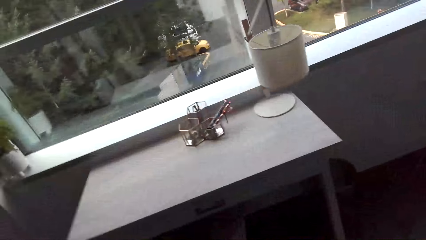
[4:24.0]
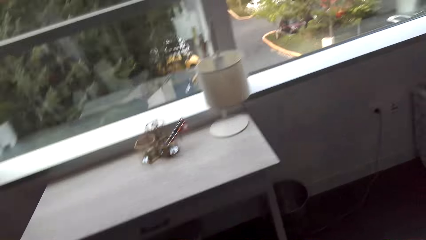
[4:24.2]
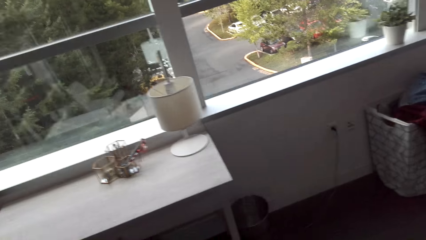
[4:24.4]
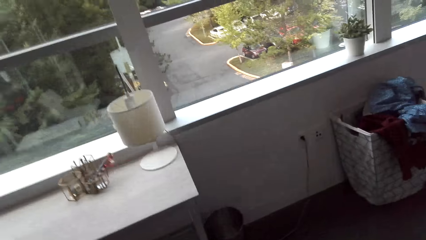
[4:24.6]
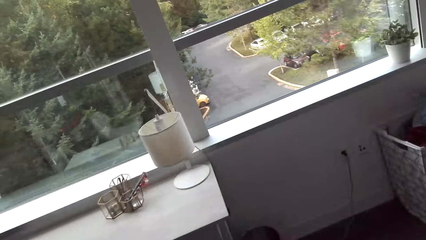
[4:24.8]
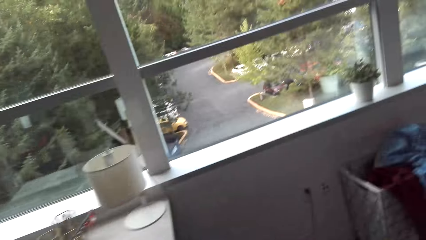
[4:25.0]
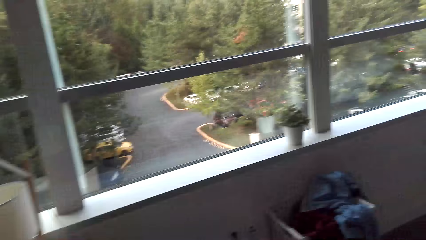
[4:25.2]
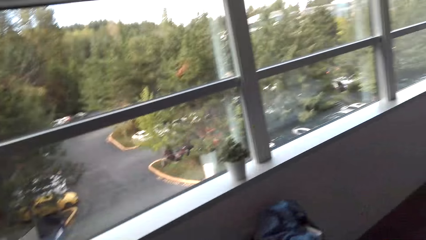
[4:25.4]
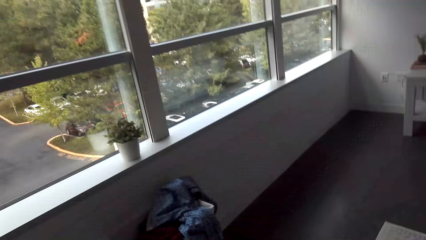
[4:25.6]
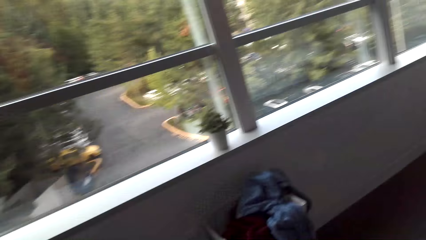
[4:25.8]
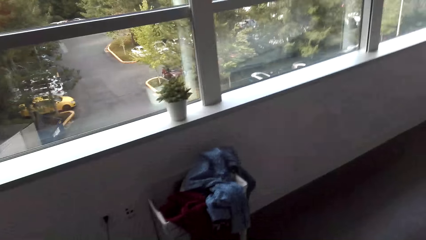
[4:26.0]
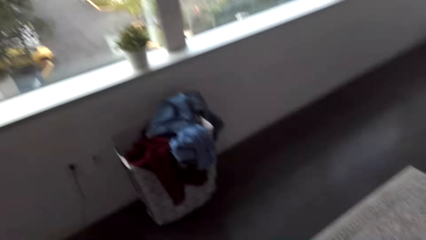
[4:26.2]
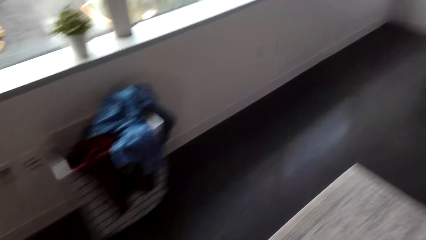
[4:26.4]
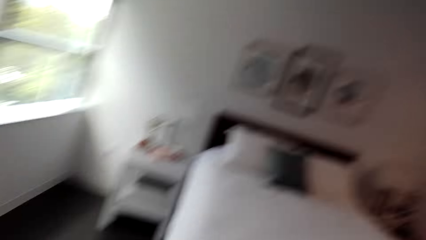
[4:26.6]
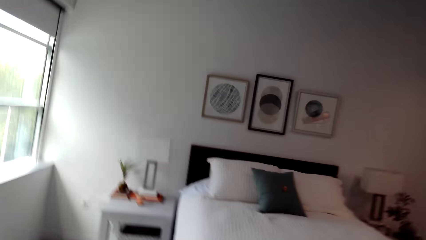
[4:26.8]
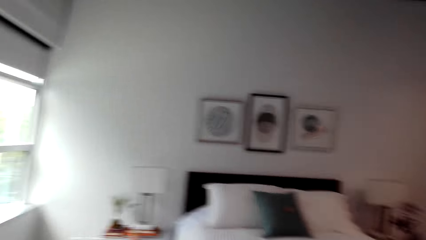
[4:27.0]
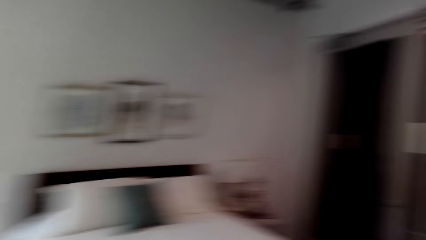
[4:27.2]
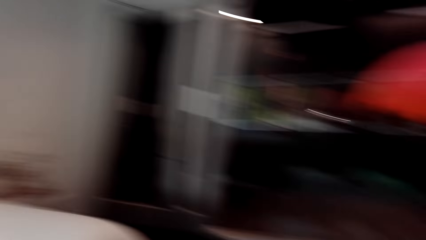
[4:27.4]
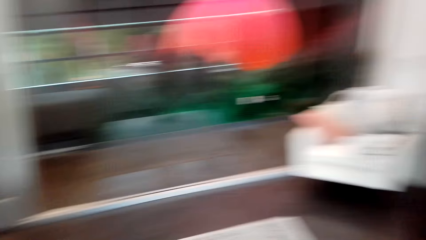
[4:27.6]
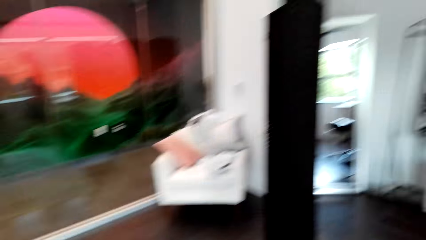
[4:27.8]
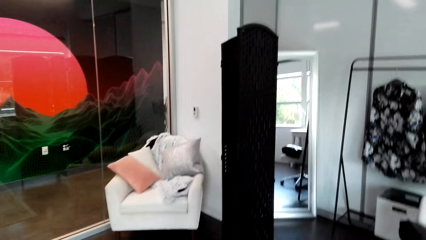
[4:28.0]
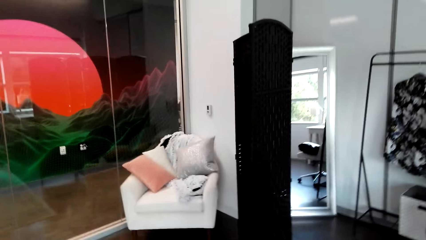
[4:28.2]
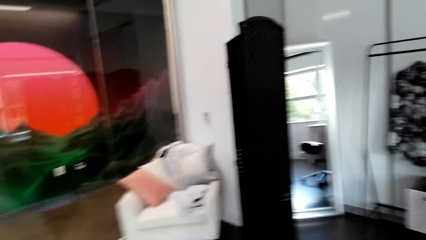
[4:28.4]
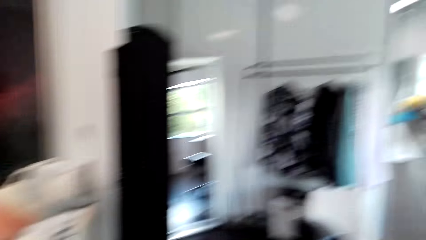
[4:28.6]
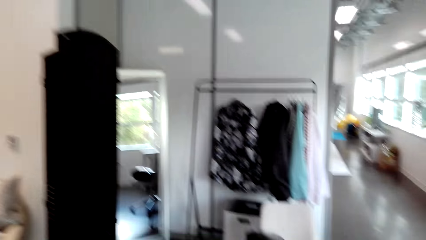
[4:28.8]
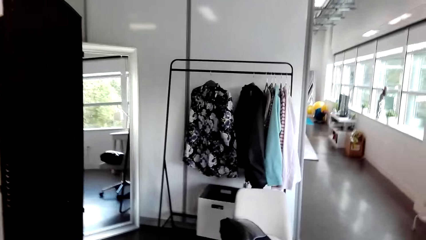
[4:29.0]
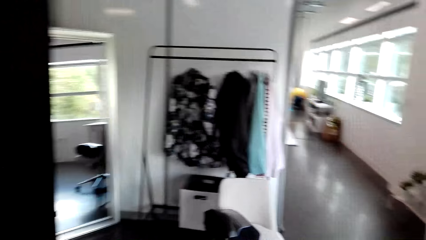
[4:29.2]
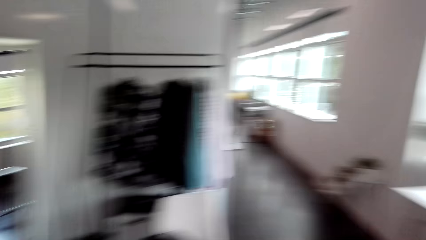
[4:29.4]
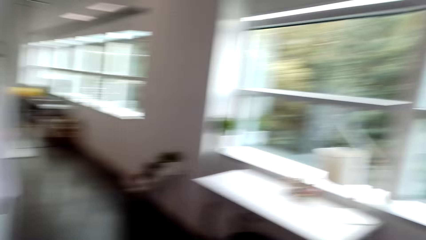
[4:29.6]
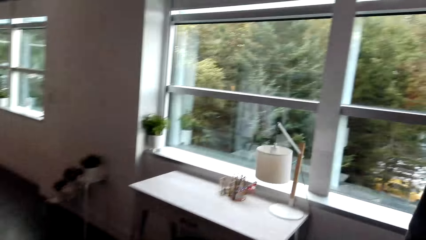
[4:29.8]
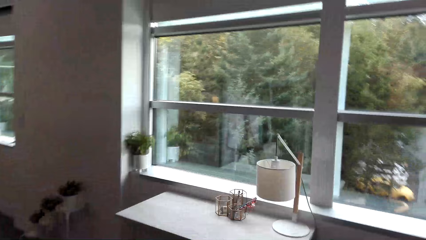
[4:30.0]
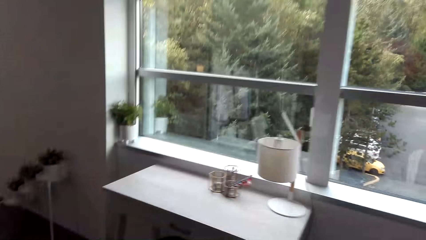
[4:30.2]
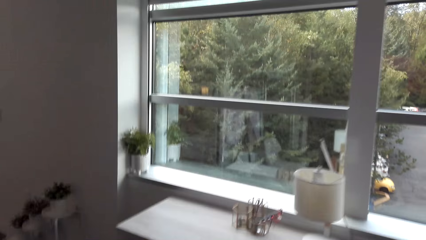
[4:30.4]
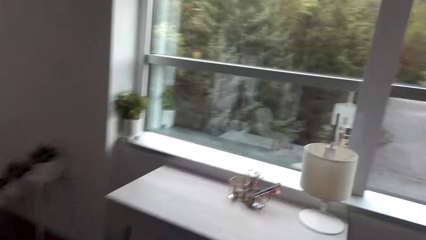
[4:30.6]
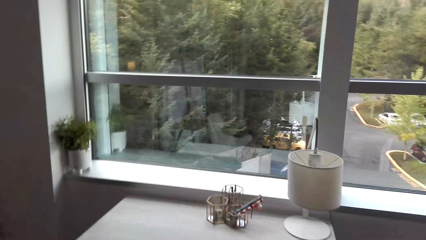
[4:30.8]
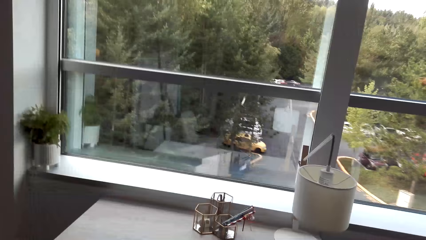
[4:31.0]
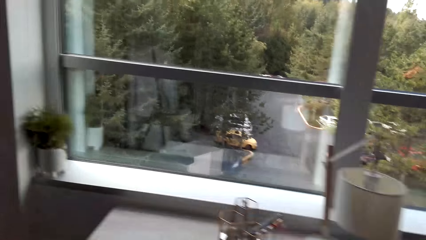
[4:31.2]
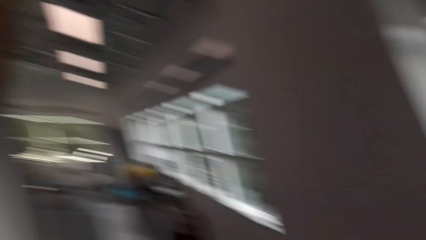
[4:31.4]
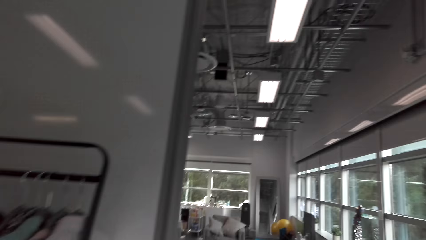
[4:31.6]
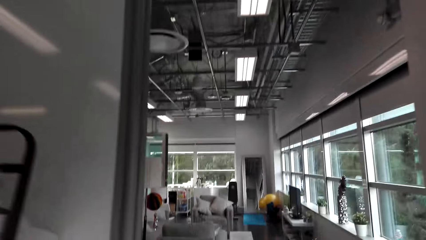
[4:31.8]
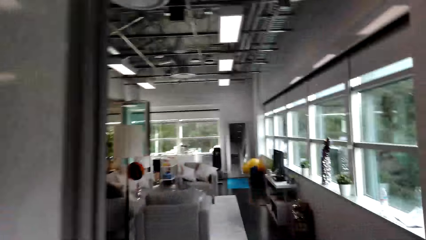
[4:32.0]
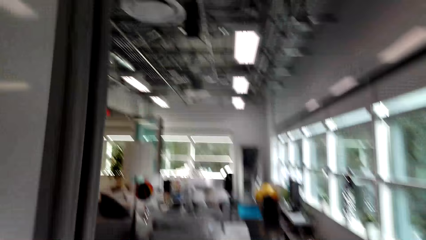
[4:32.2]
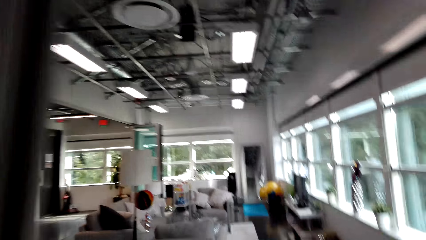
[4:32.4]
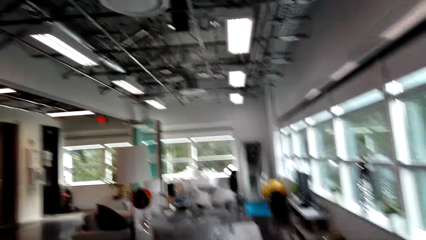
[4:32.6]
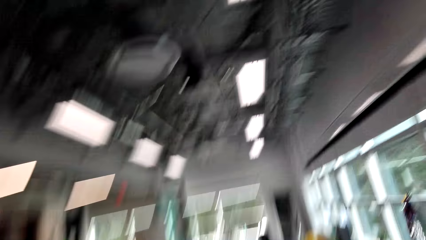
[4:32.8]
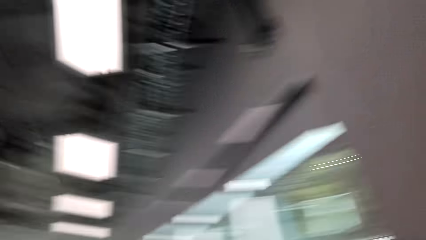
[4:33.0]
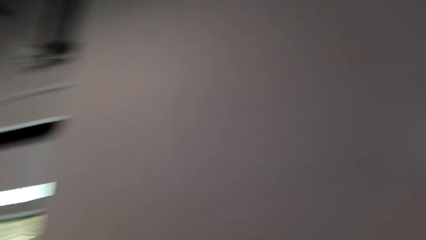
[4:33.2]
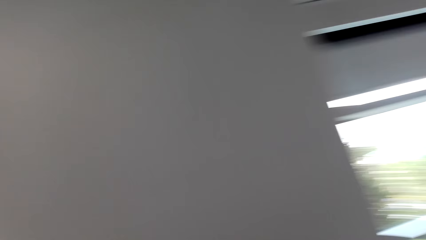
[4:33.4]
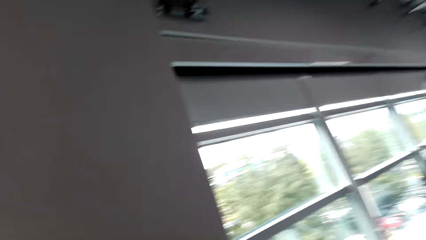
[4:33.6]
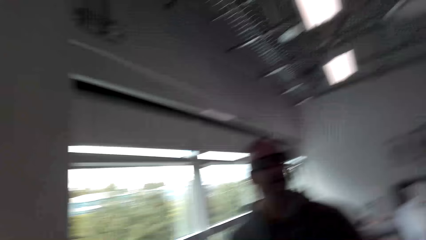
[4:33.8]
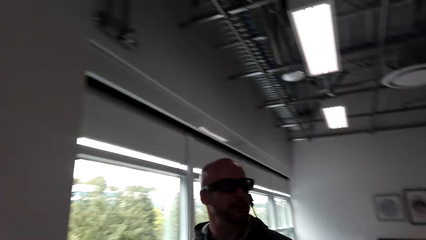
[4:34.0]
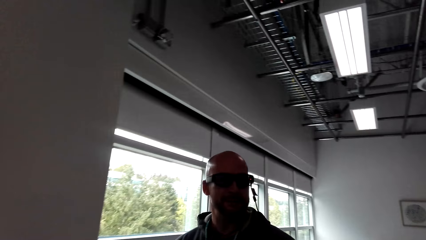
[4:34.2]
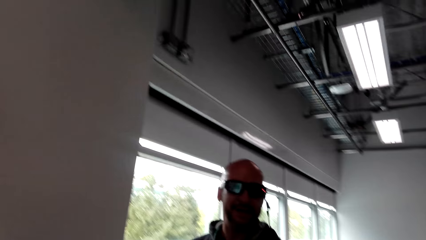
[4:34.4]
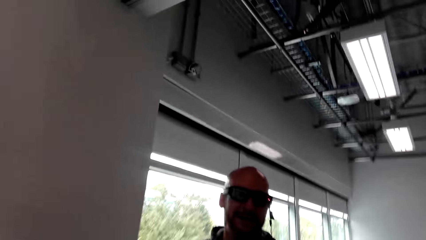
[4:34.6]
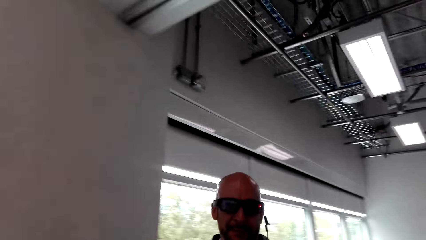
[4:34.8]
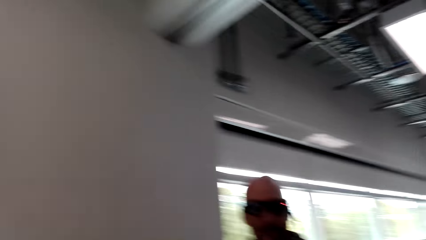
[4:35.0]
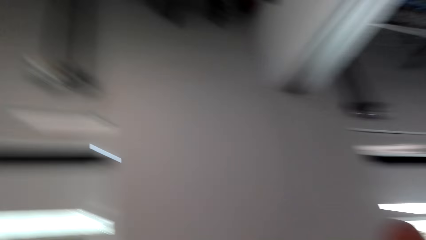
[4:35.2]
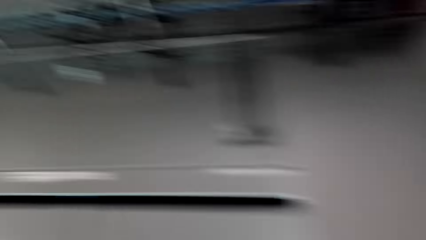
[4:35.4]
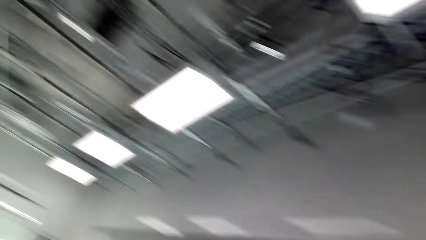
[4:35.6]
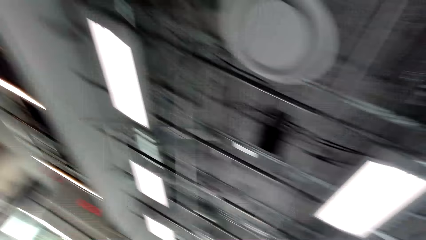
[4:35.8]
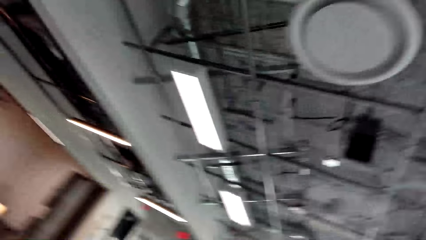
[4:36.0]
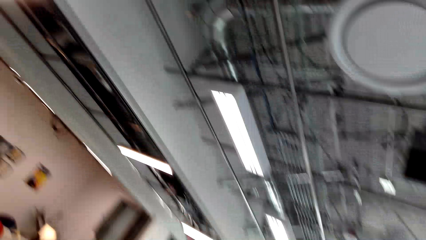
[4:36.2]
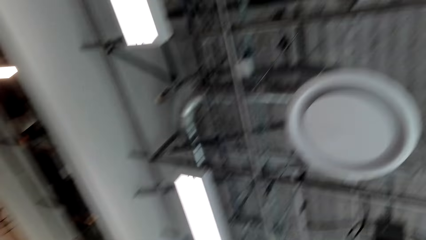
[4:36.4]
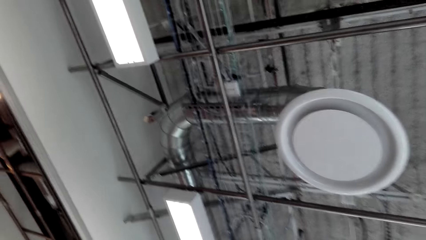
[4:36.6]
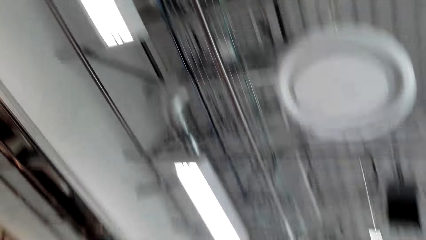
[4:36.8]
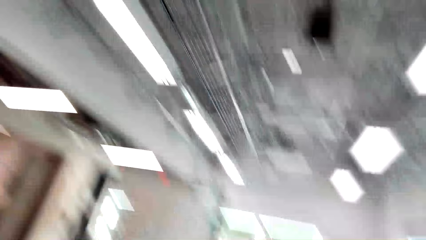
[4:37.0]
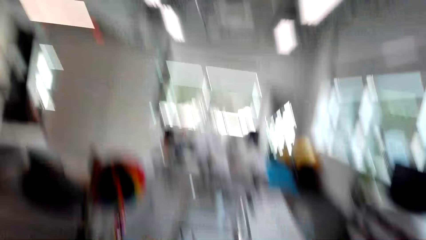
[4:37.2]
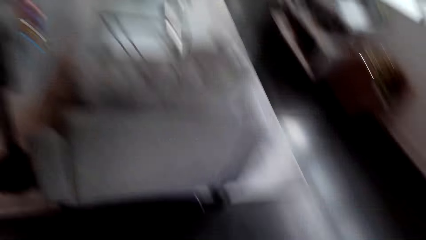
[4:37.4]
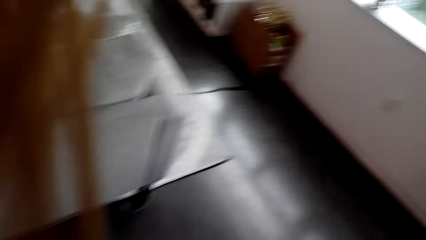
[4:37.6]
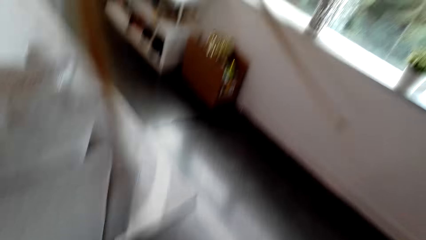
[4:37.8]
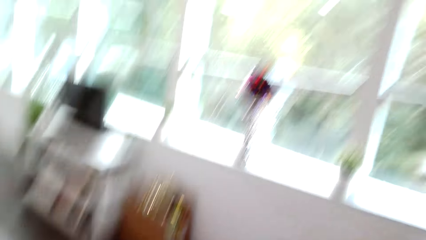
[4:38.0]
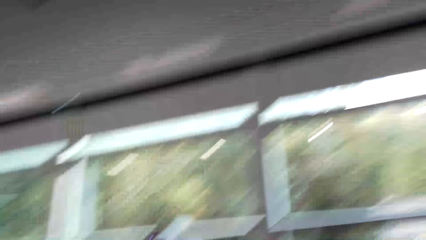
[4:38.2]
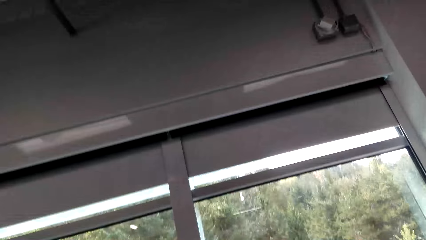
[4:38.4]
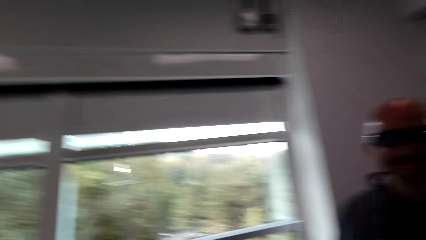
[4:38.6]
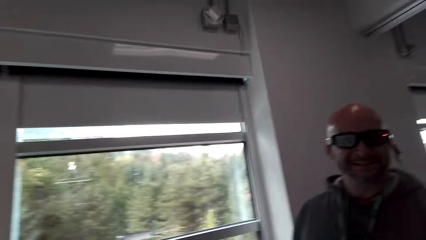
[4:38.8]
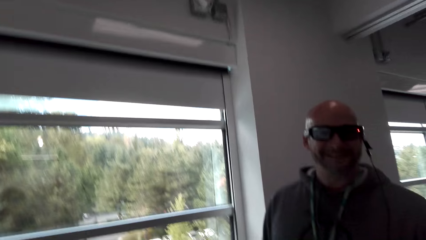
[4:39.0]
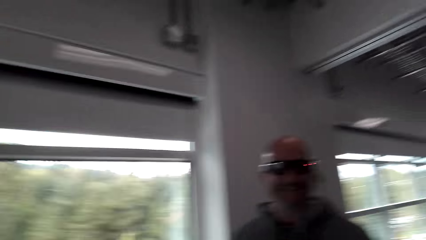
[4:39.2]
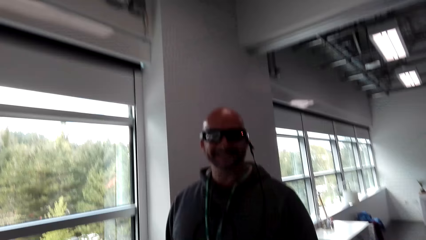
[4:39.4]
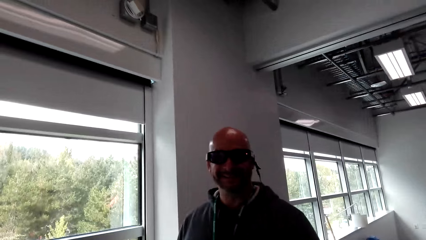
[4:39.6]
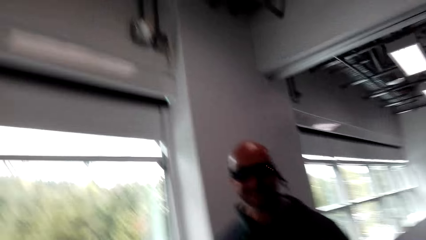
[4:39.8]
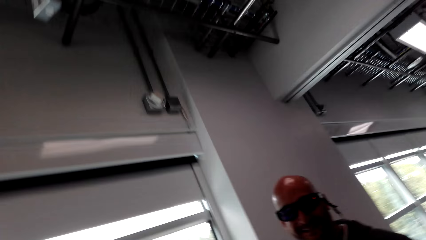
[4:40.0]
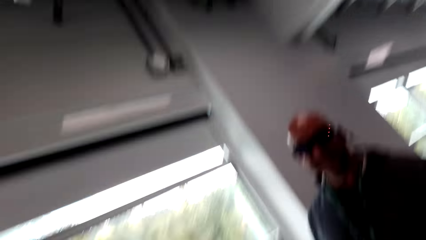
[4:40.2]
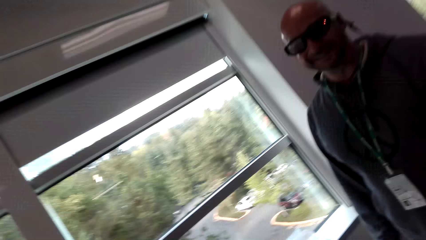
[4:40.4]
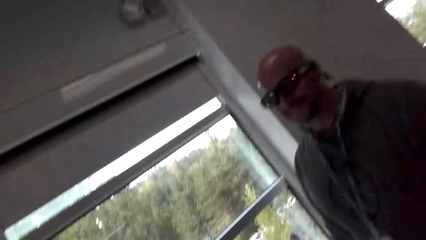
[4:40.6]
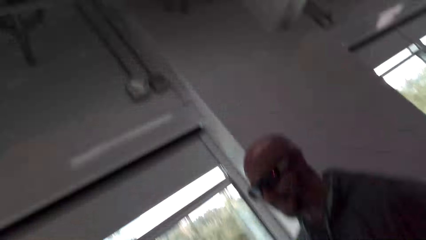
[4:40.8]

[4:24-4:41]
A man moves around. The camera wearer talks to the man. They move around. The man talks to the camera wearer. The camera wearer moves around. The man moves around. The camera wearer moves around.
